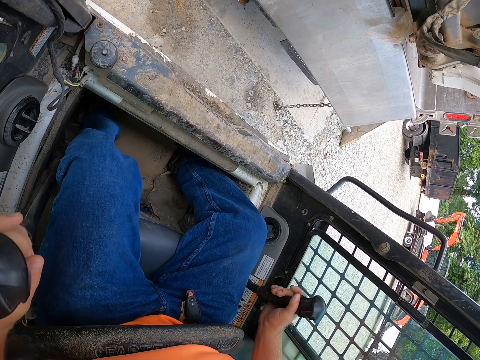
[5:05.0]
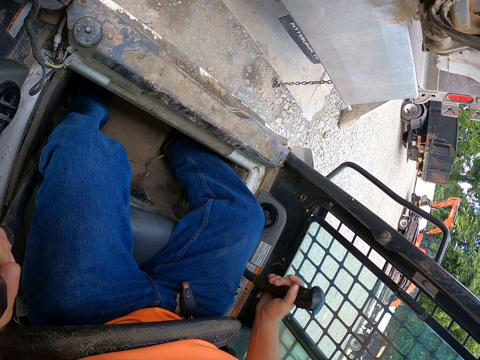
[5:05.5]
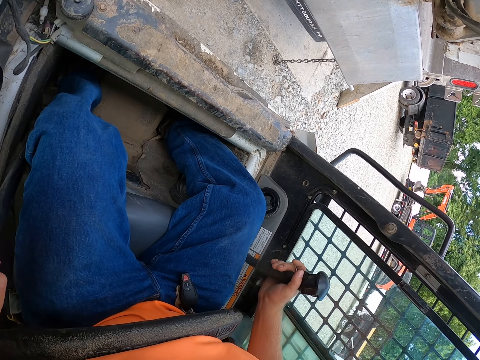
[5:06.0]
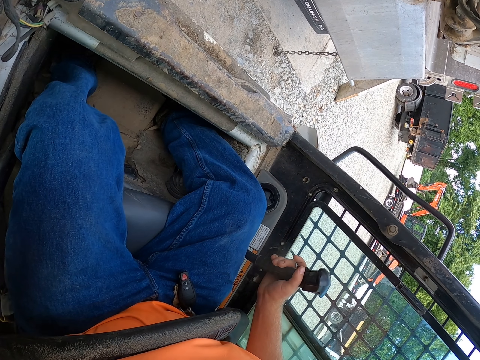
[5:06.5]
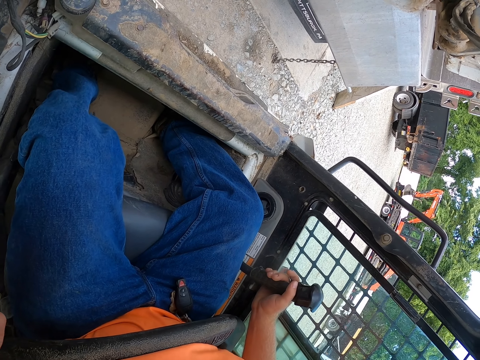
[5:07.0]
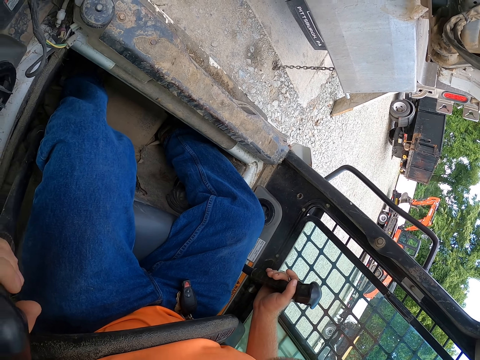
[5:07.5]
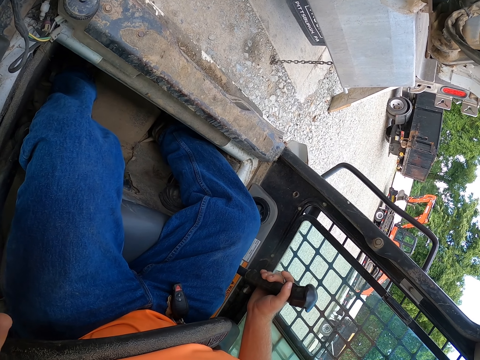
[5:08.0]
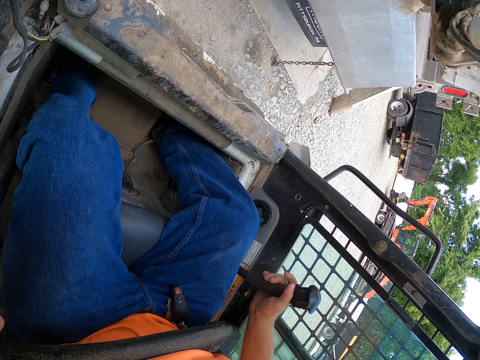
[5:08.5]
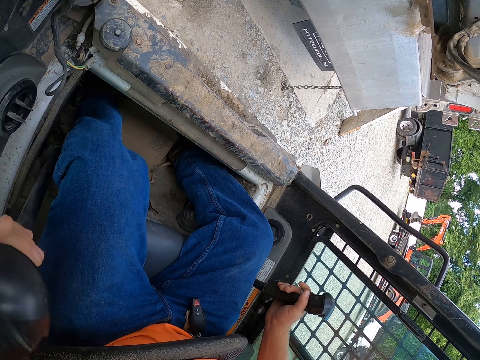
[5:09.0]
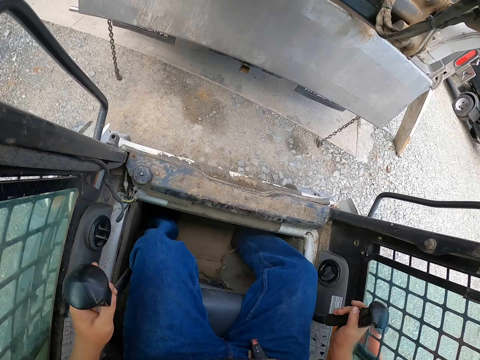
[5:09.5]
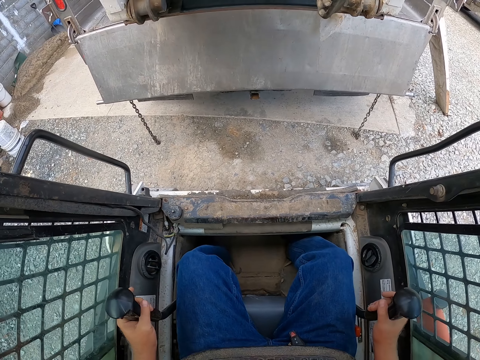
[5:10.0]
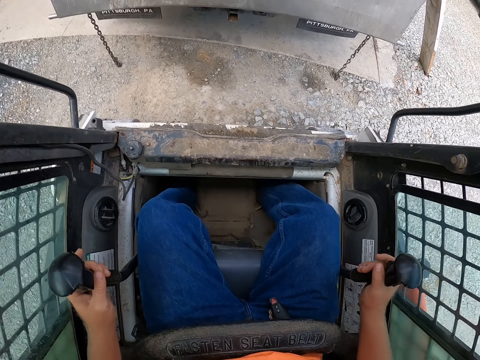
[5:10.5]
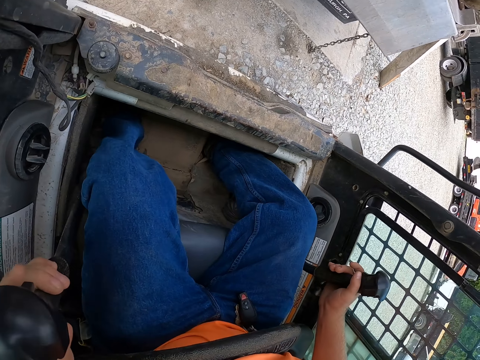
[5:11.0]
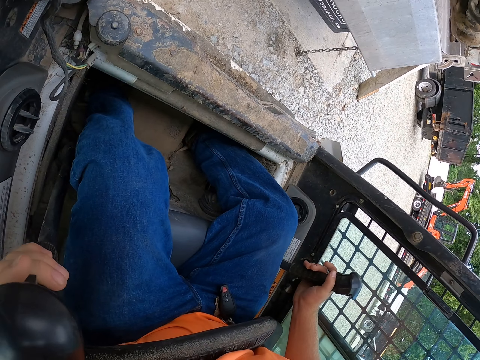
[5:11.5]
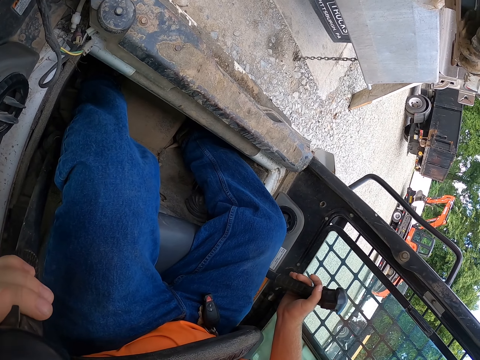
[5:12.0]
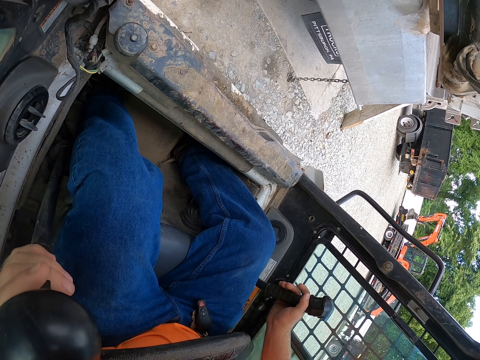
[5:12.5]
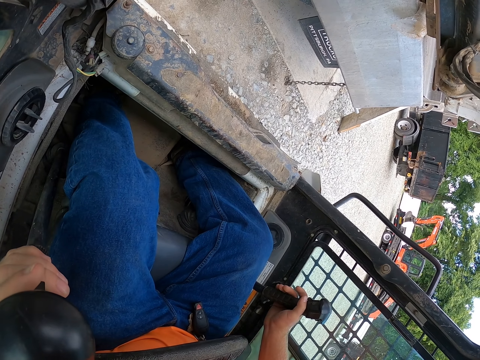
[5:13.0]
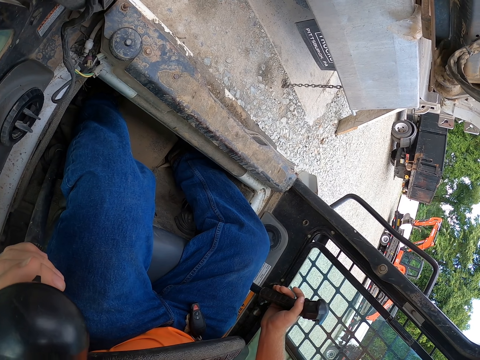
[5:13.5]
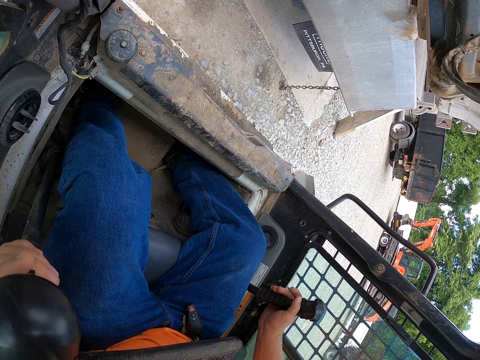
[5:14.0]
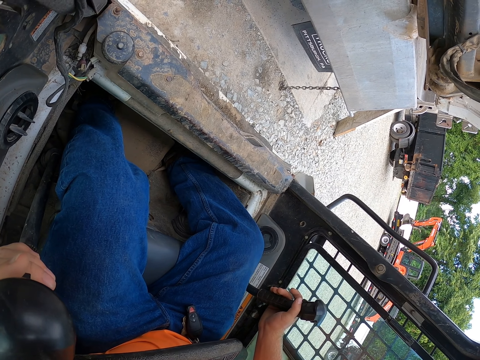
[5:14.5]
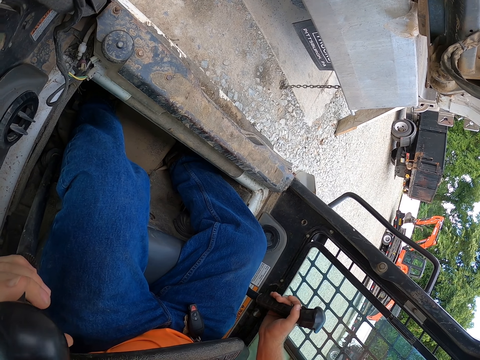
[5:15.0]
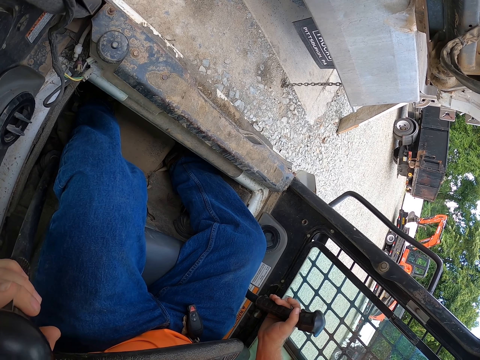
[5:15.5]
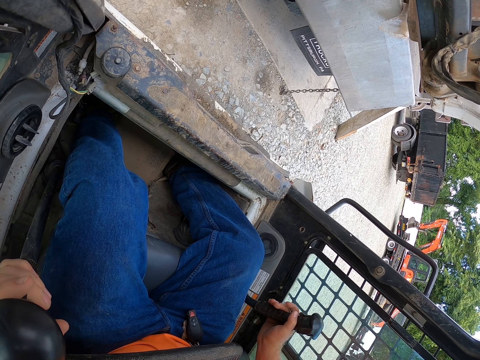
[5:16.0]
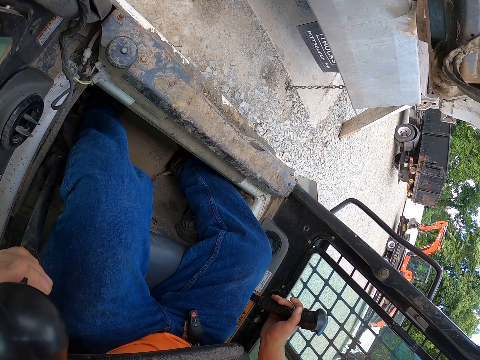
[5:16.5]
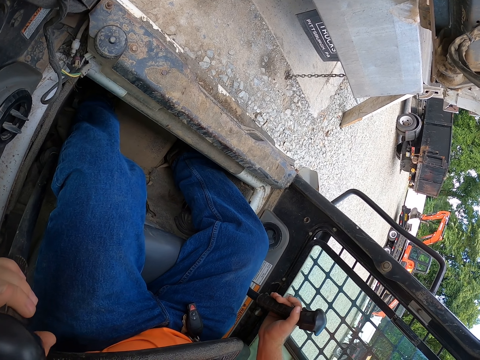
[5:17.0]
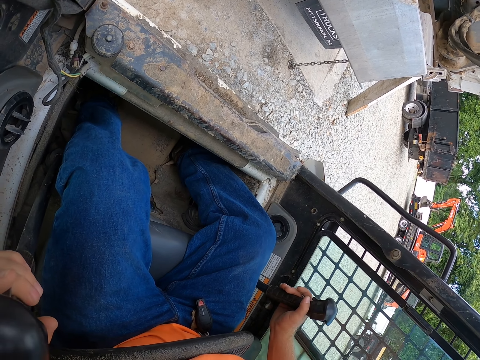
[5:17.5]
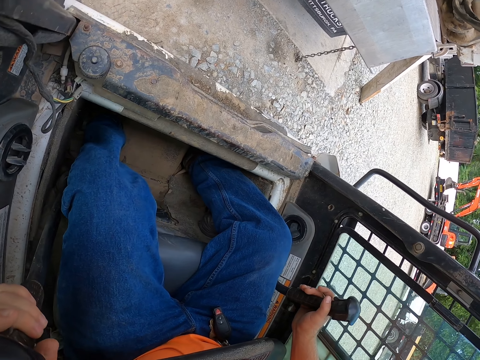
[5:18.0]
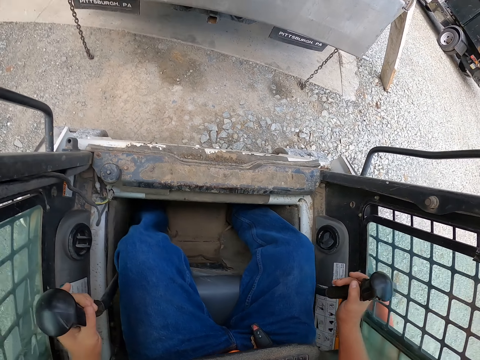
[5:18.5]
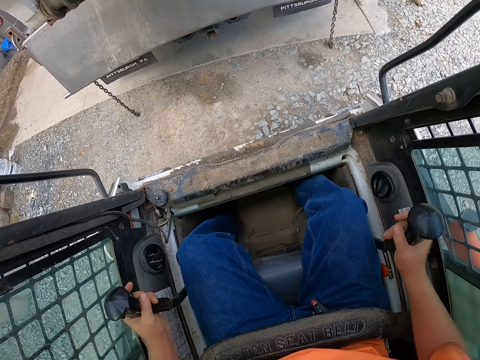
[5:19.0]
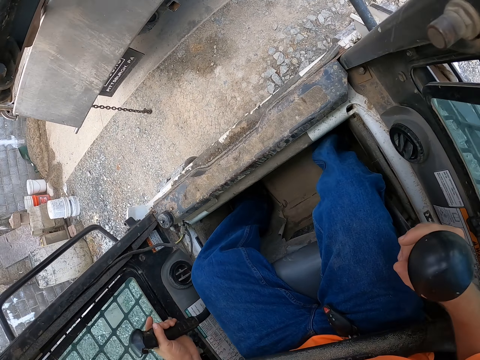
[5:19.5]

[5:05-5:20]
The camera wearer moves his right leg. He looks to the left side. He steps on a pedal with his right foot. He shifts the gears of the grader with both hands.

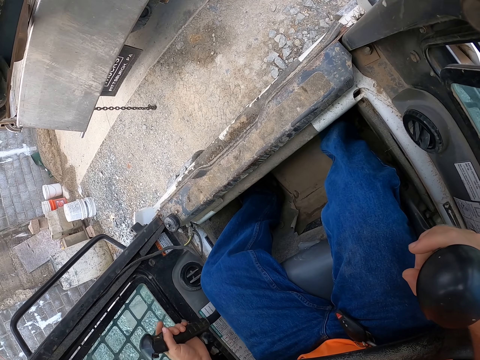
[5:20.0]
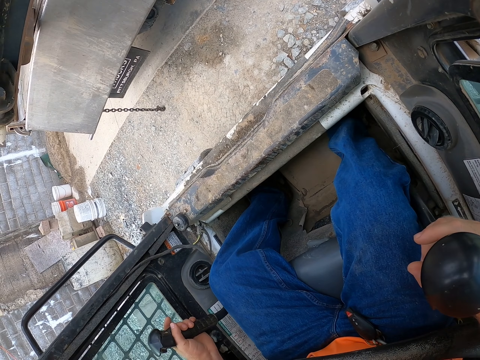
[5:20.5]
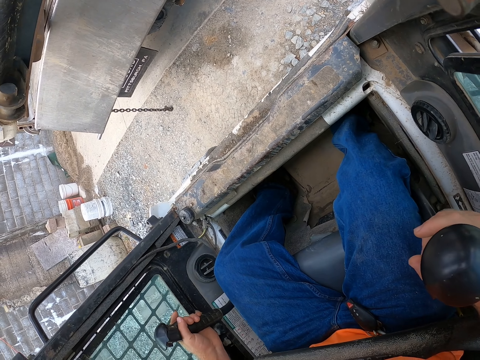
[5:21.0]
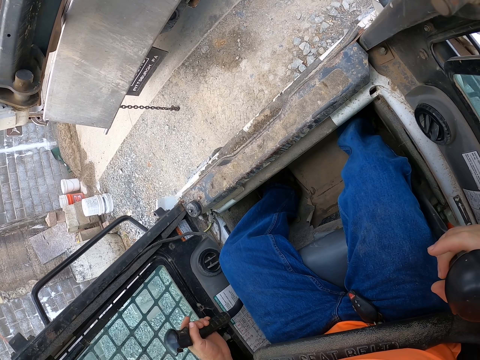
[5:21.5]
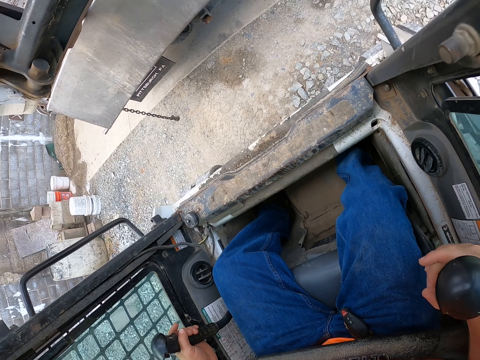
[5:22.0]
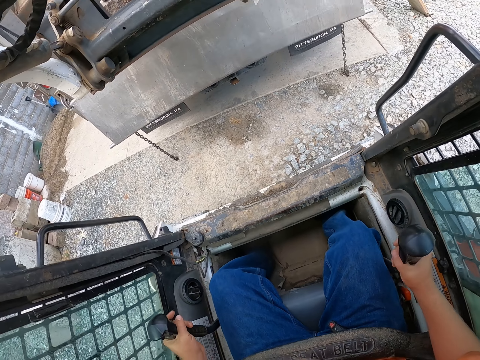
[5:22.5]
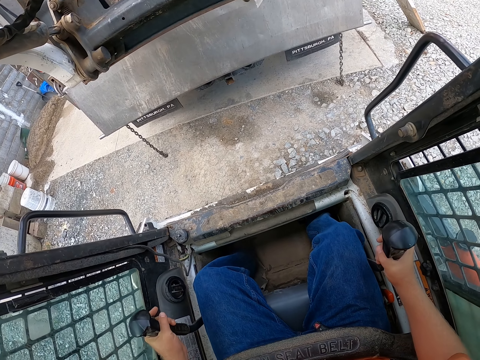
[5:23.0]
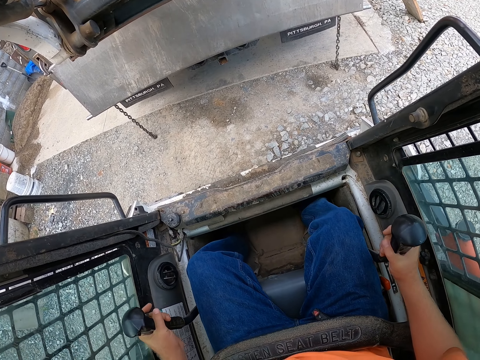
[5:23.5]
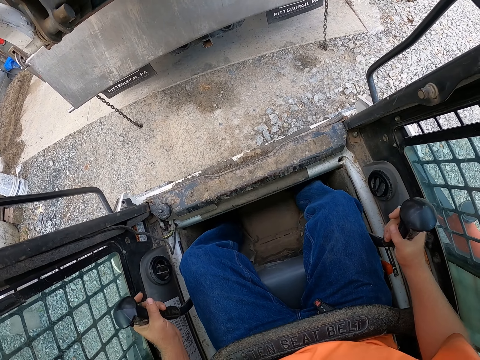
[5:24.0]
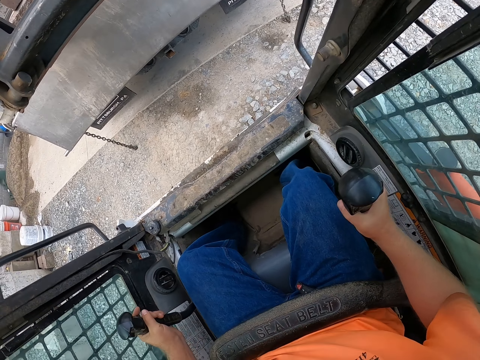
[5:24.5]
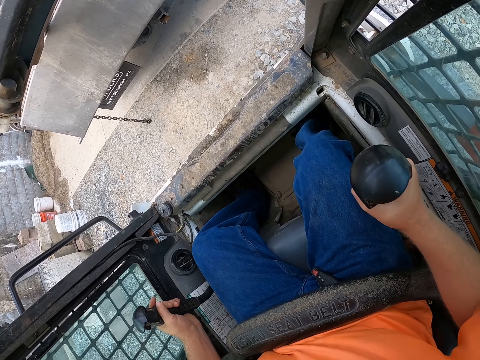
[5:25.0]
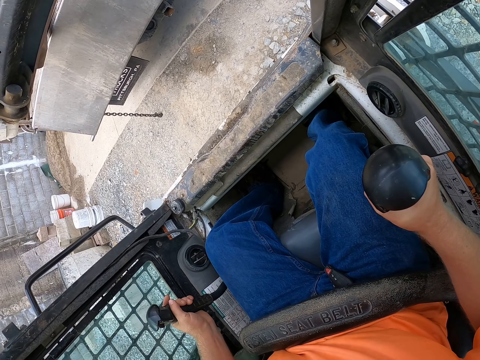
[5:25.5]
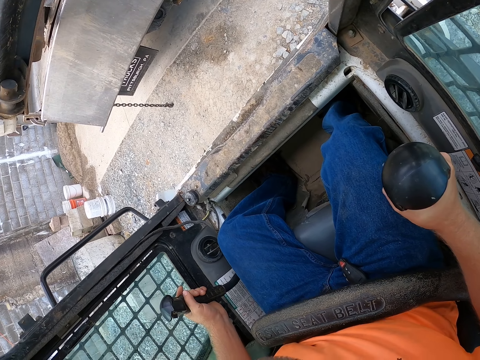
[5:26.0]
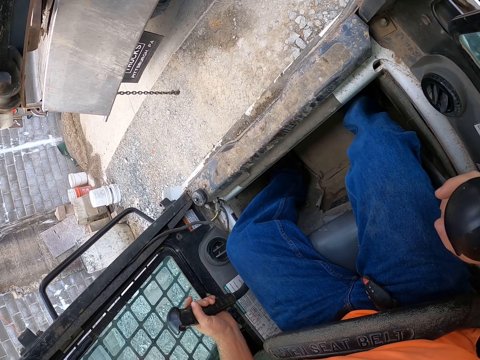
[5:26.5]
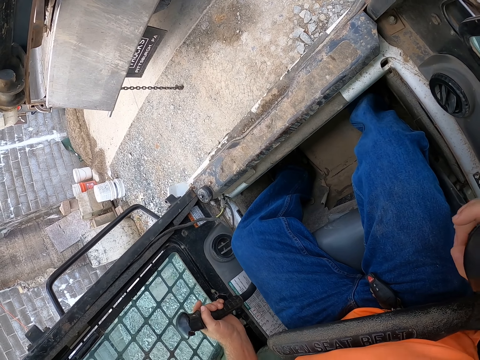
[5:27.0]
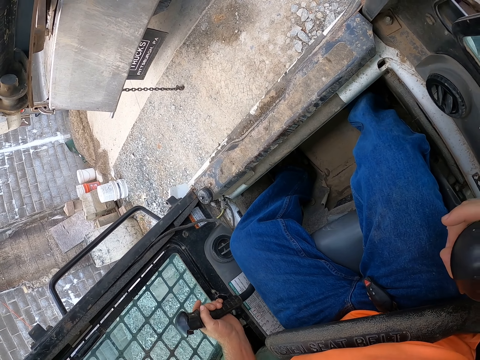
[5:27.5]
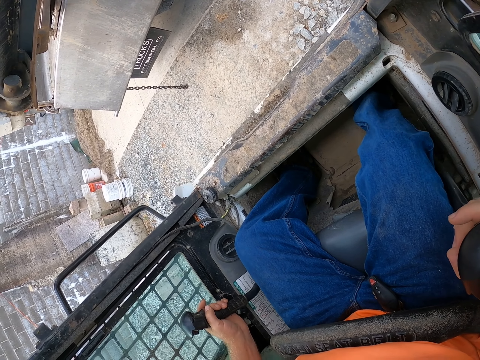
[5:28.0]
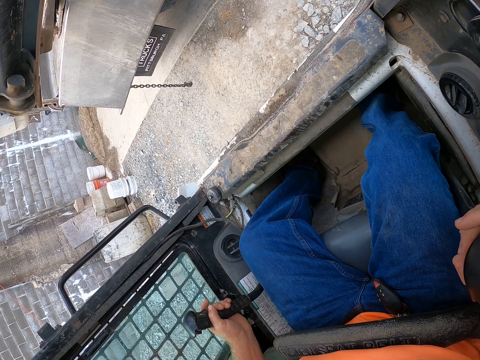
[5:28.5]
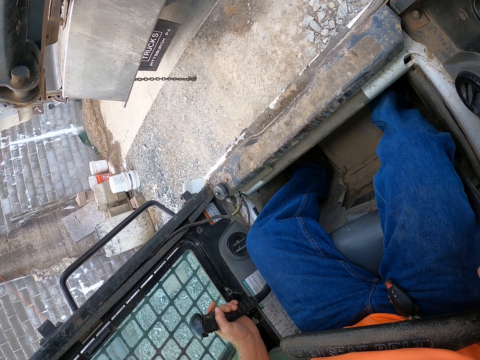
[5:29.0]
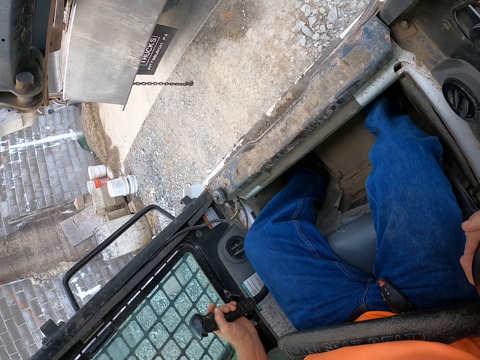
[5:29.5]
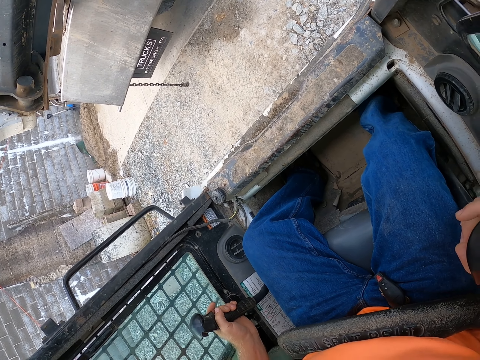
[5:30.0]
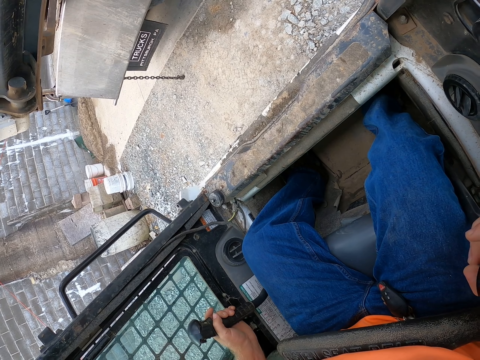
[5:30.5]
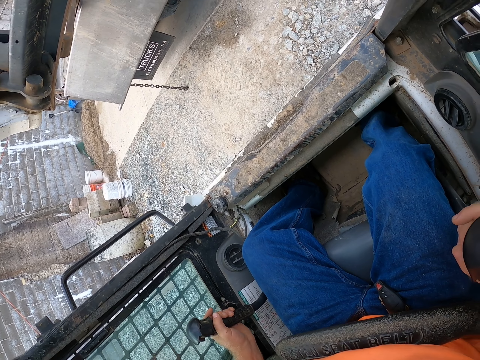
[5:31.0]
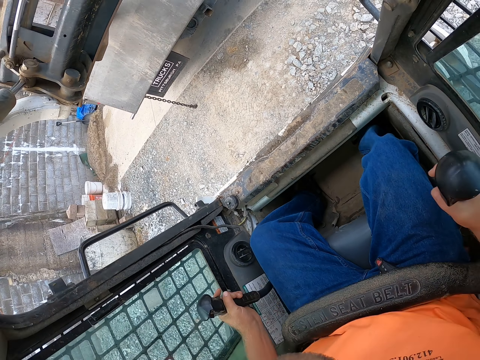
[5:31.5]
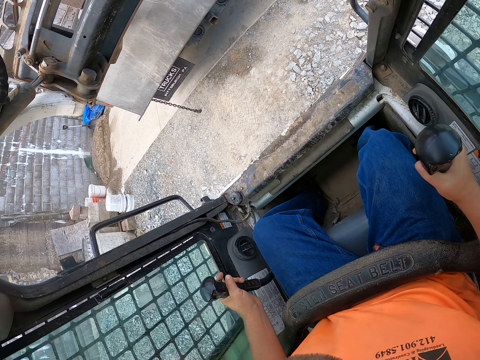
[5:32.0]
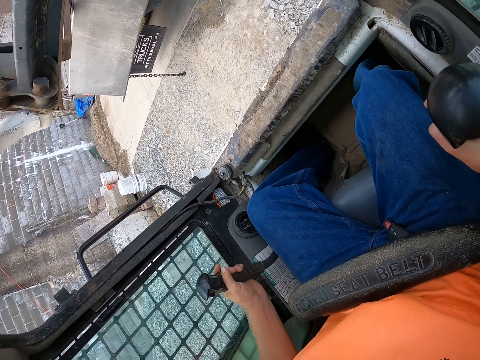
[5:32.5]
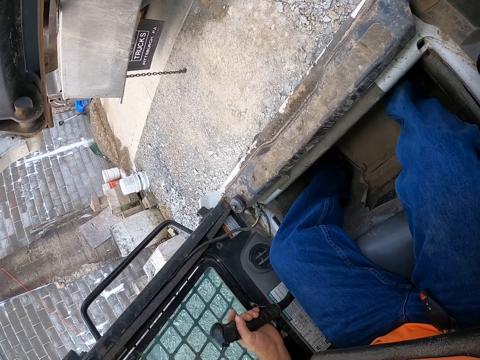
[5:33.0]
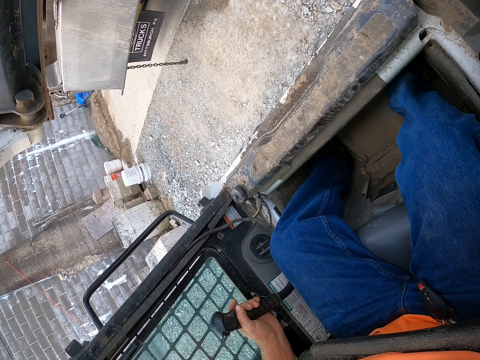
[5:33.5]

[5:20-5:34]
The camera wearer steps on a pedal with his right foot. He looks around.
